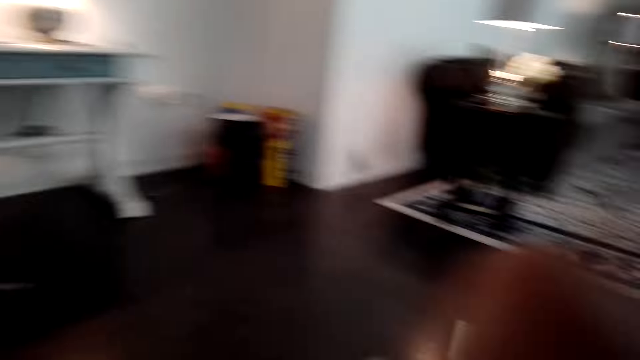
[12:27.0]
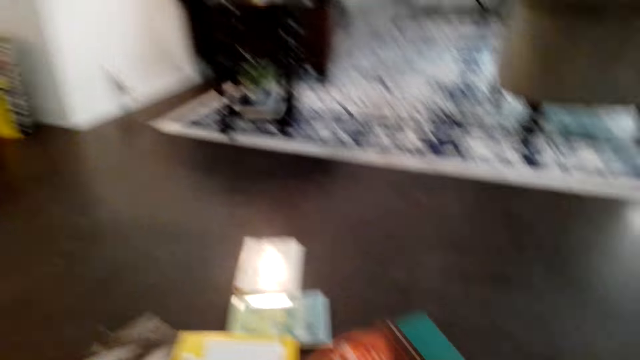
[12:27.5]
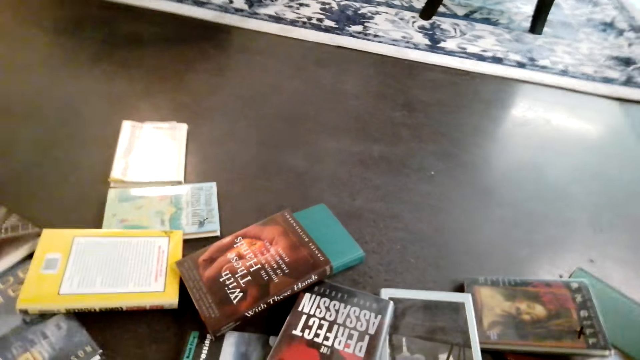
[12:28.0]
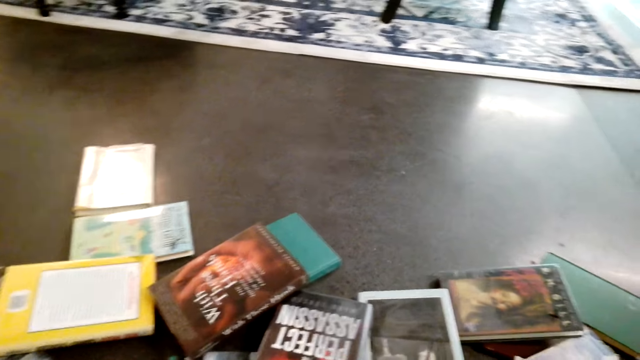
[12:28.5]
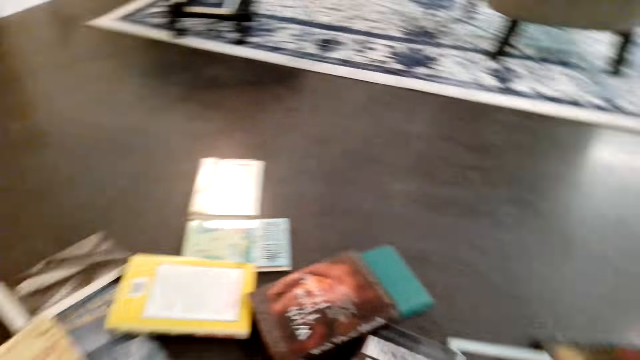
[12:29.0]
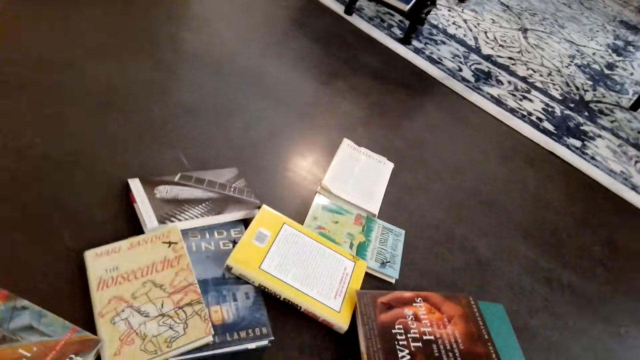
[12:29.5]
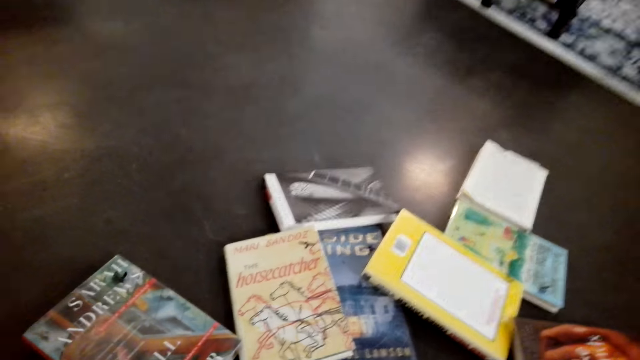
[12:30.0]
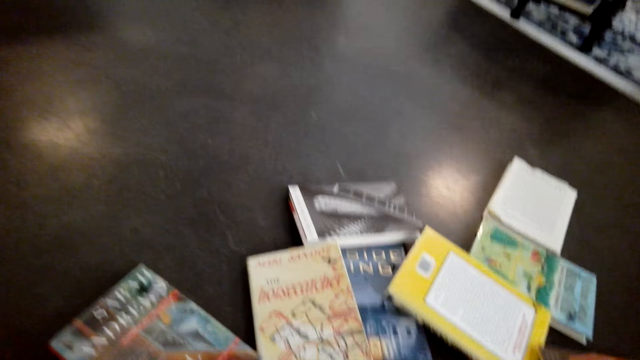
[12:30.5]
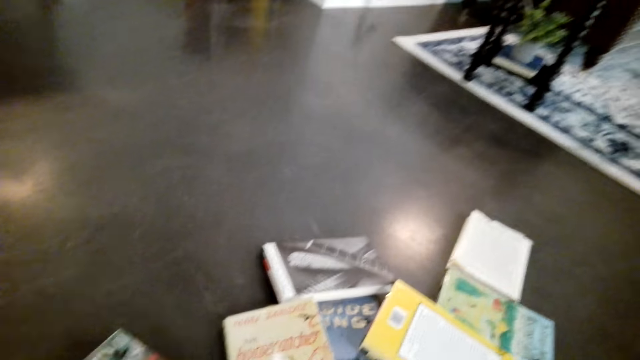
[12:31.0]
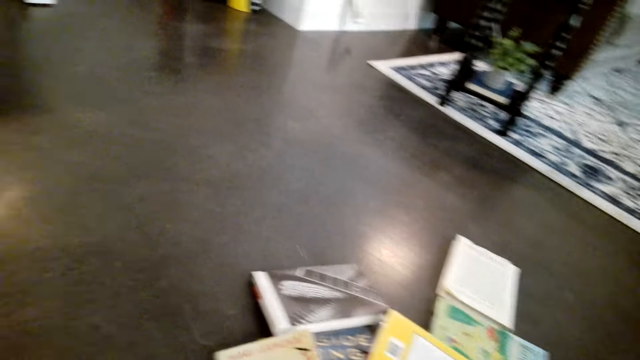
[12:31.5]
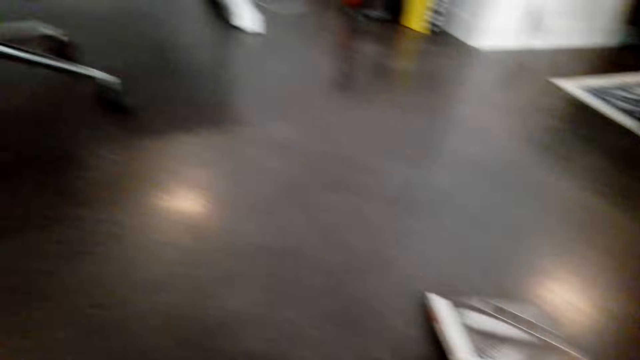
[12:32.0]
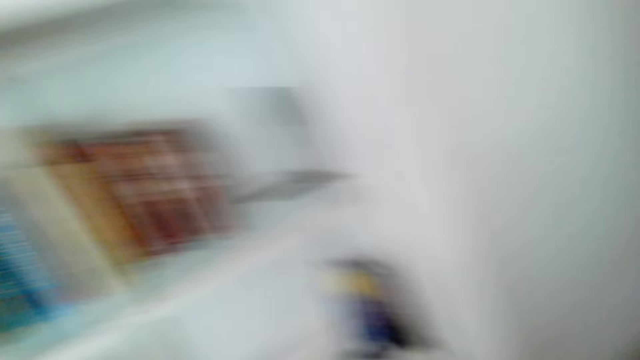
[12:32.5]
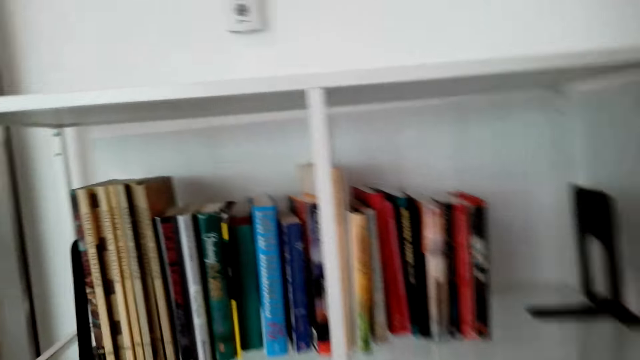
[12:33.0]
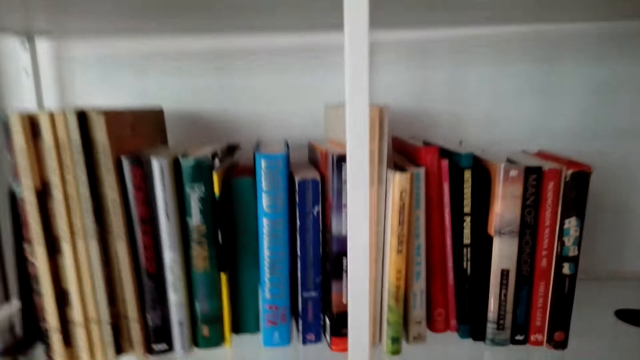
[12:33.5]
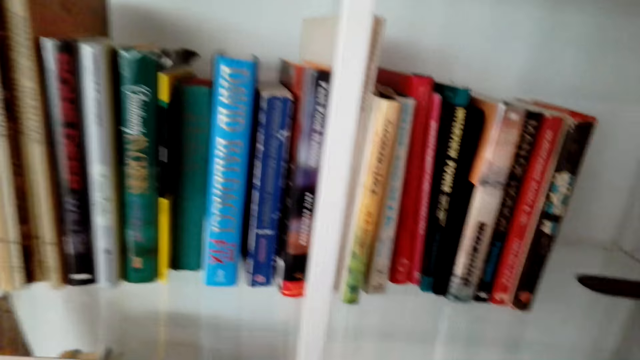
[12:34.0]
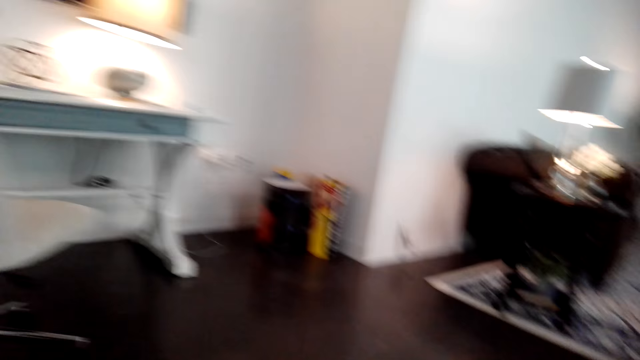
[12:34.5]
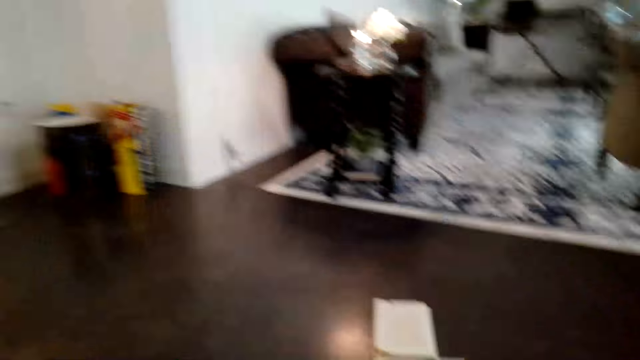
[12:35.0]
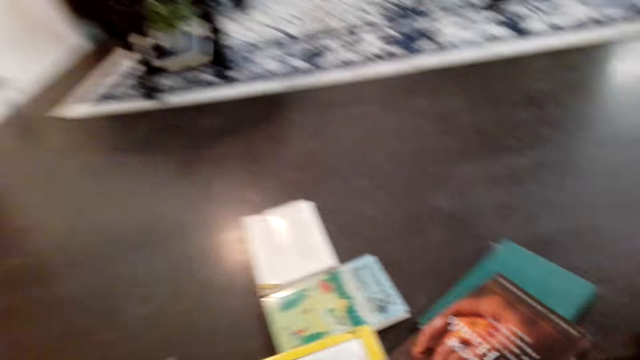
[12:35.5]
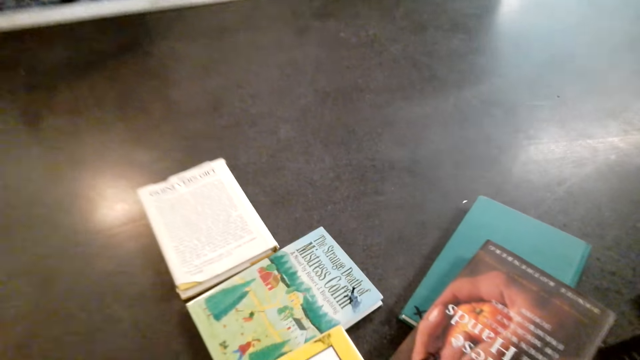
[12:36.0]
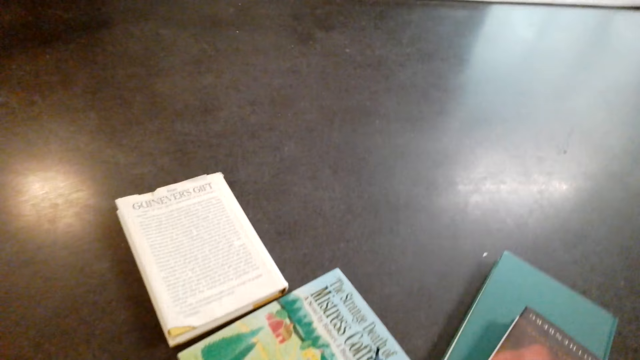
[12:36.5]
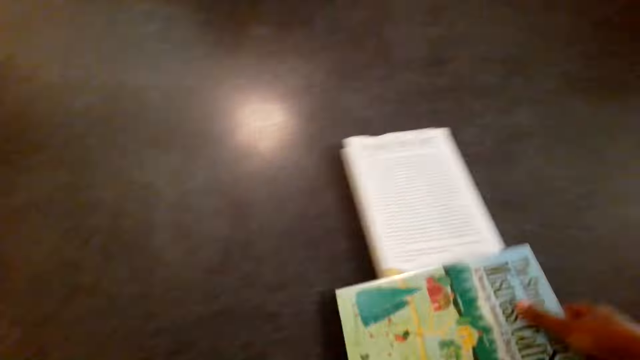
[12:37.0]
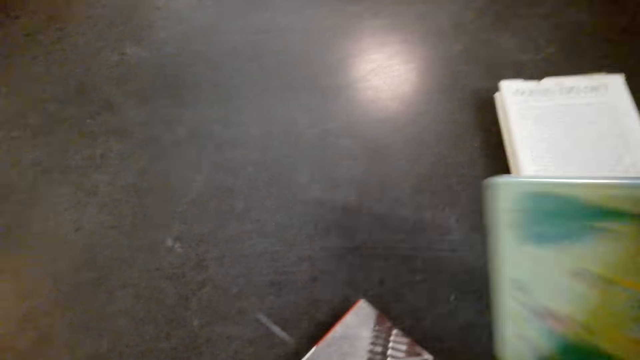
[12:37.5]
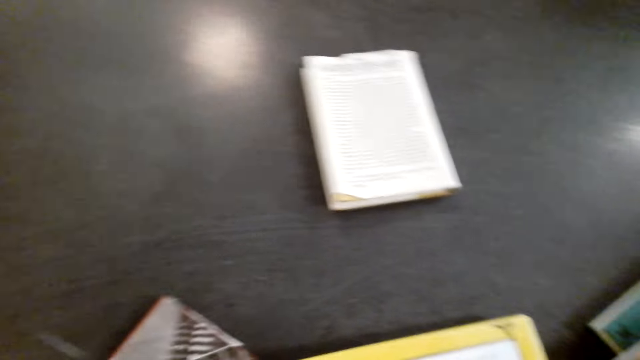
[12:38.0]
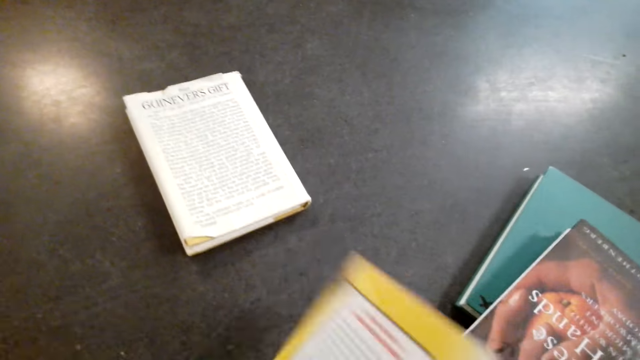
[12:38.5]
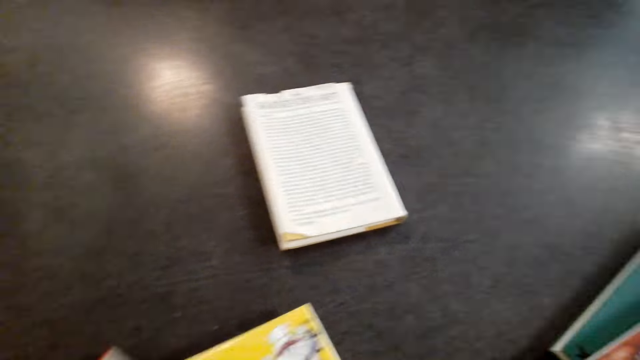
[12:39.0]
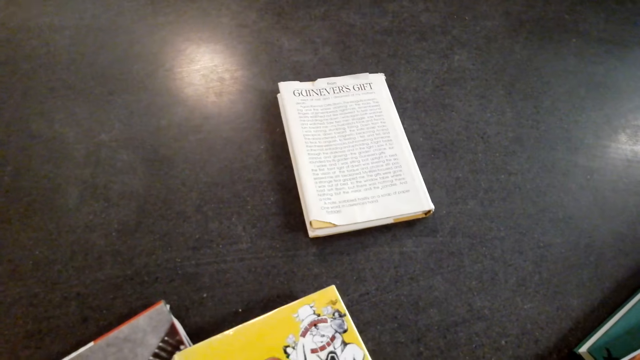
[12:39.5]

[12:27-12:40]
The camera wearer picks a book. They arrange books on the shelf. They pick a book.

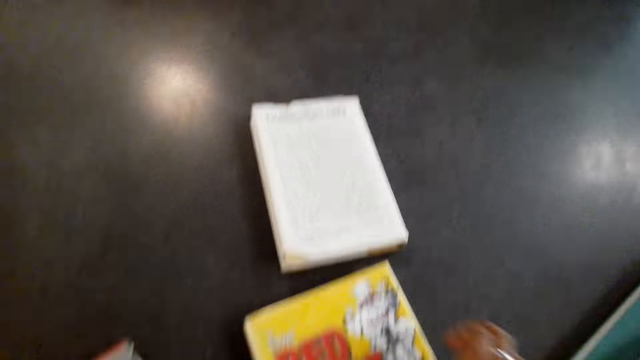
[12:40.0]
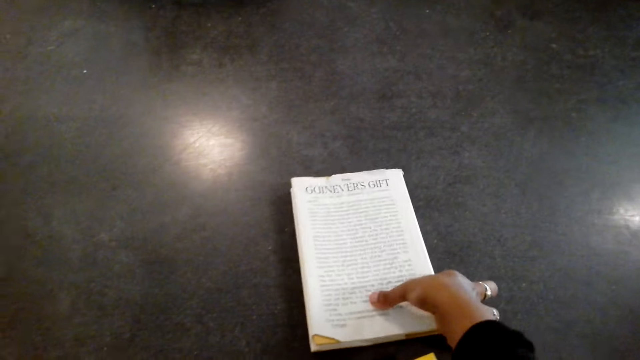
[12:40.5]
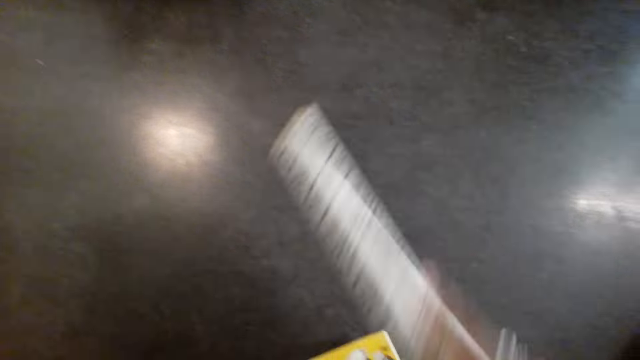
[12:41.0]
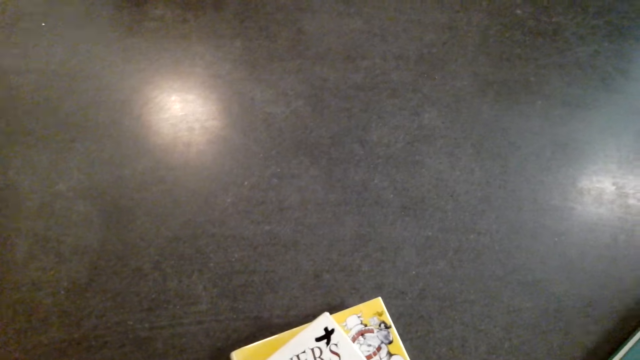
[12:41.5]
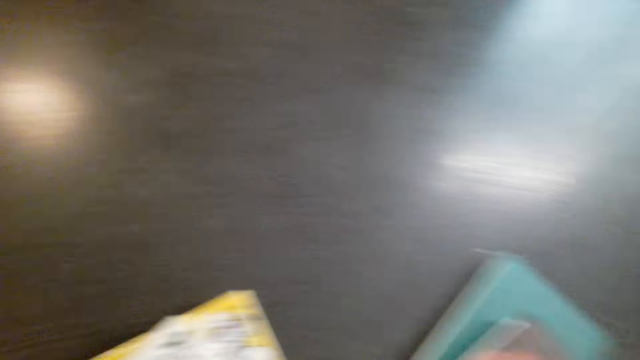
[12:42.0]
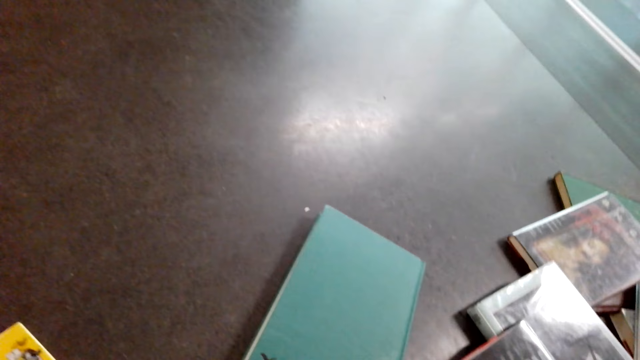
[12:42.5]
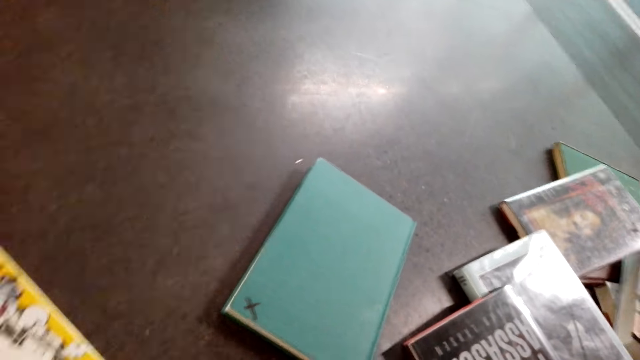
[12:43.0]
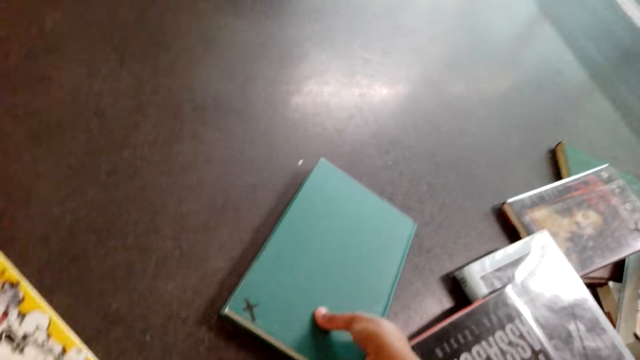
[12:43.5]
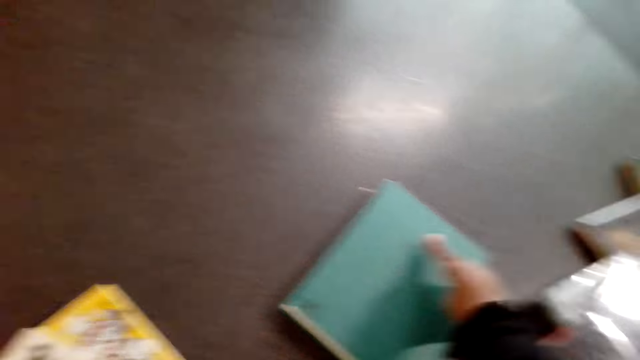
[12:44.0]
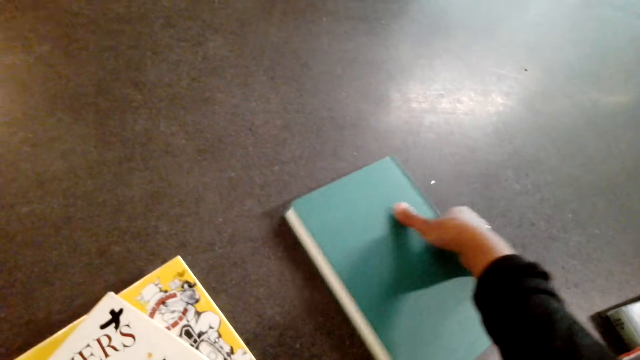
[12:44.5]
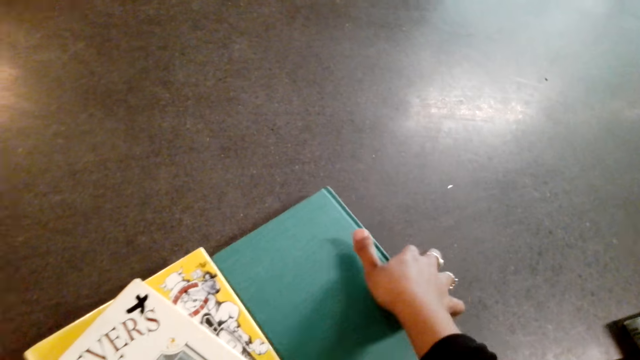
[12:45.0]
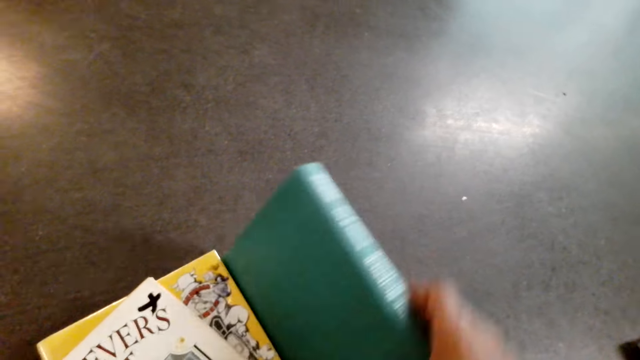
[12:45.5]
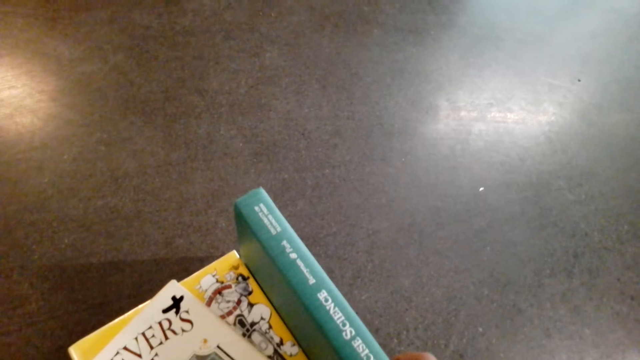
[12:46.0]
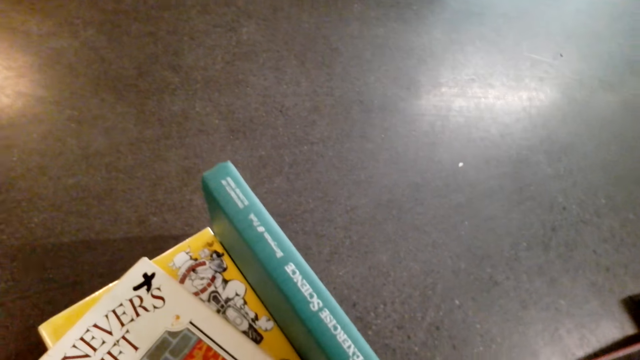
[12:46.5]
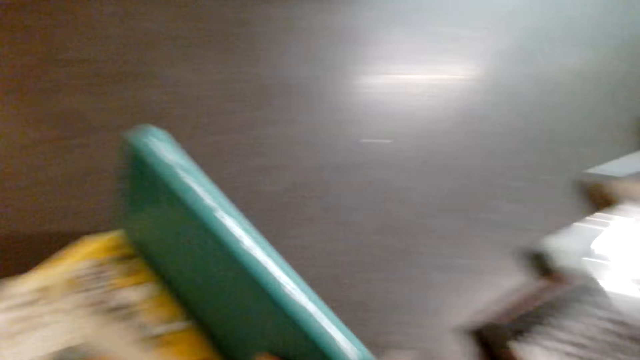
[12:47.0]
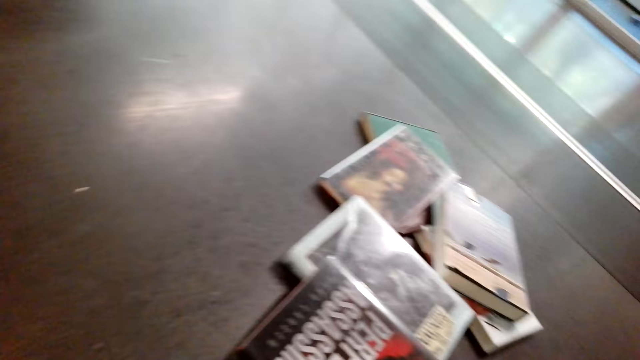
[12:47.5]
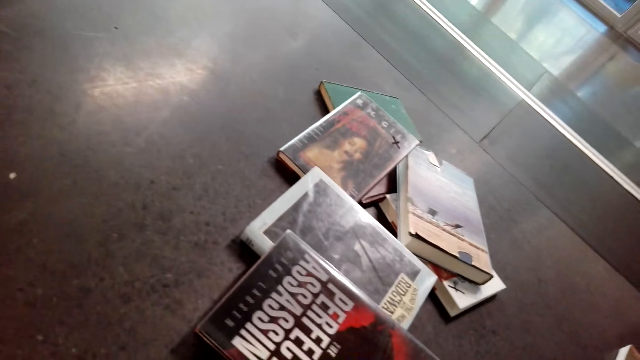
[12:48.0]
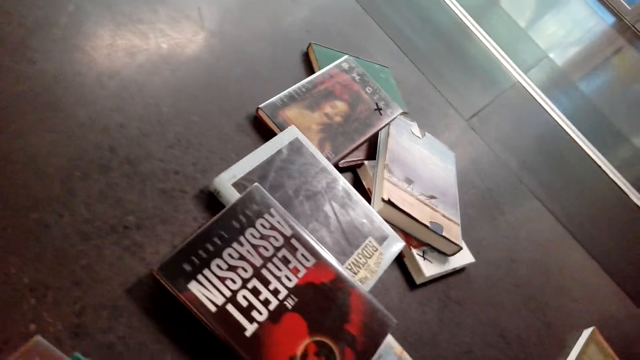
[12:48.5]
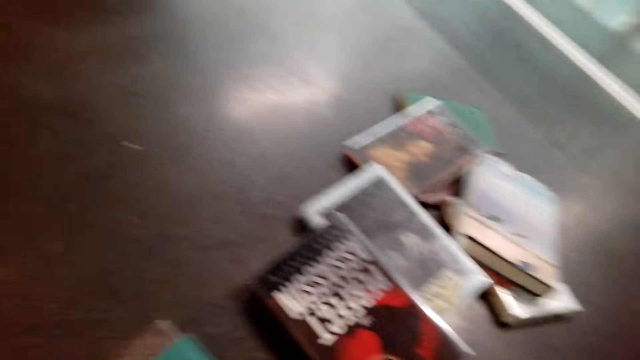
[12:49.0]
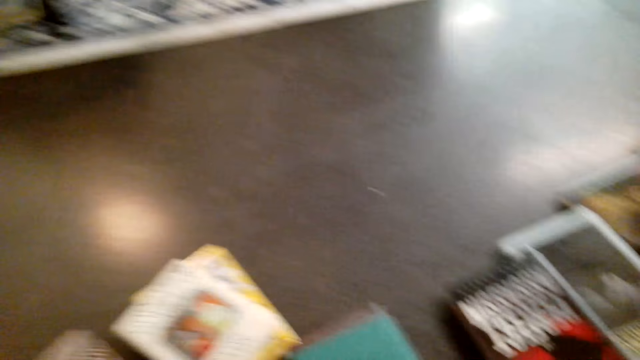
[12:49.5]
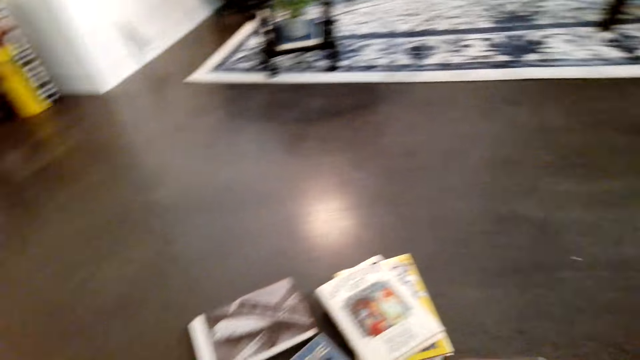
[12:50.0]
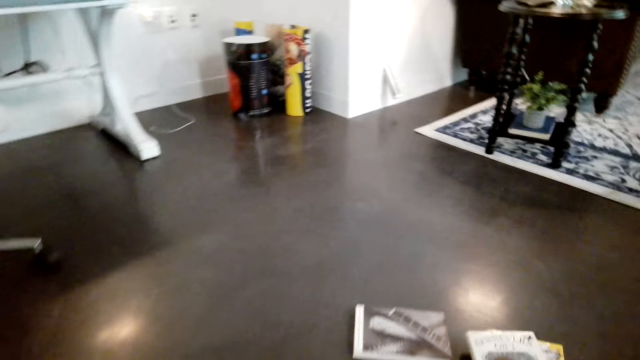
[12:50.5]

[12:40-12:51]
The camera wearer picks a book.
